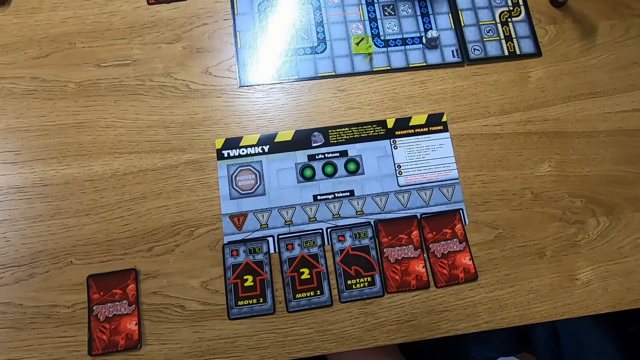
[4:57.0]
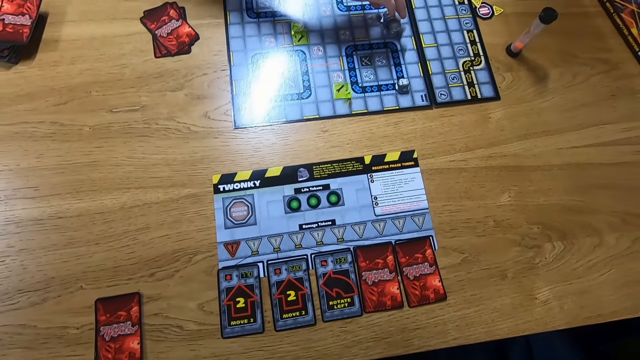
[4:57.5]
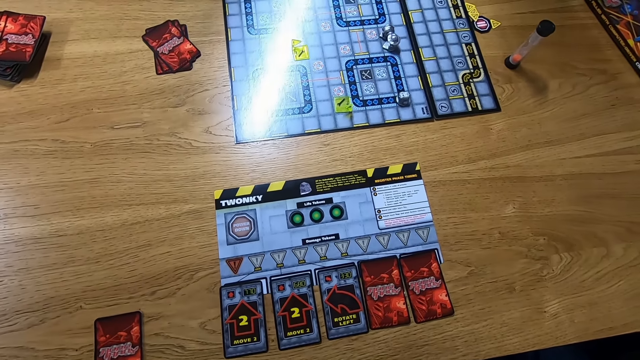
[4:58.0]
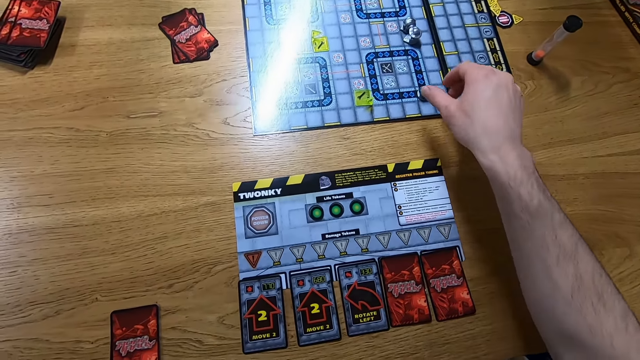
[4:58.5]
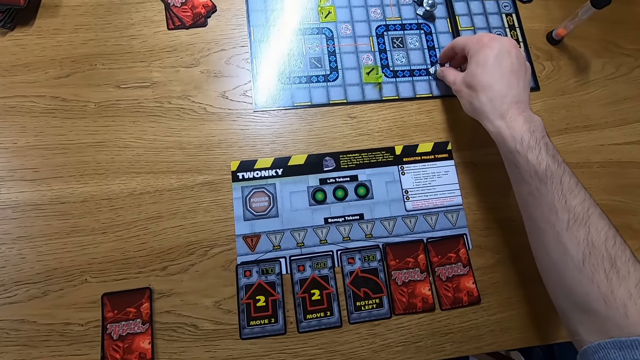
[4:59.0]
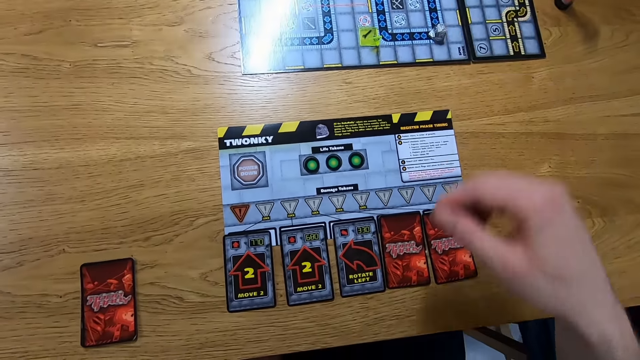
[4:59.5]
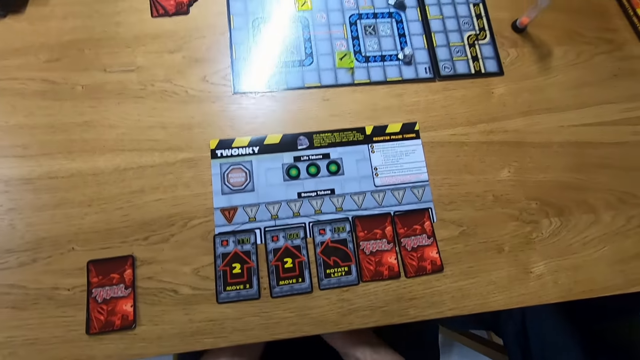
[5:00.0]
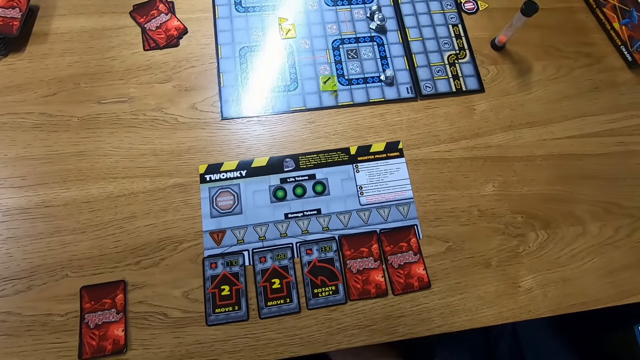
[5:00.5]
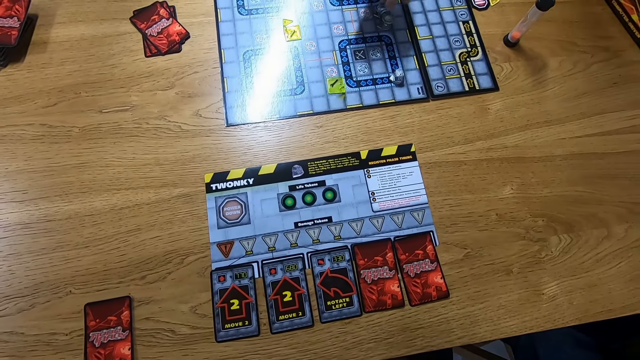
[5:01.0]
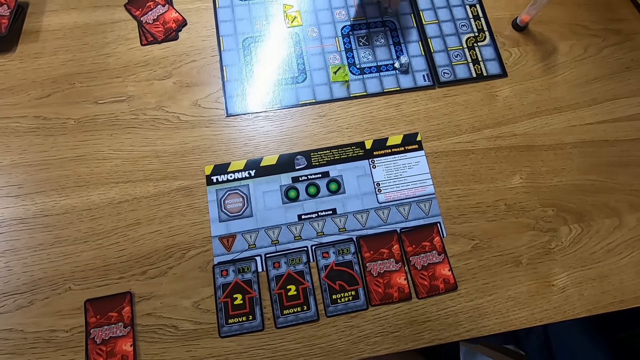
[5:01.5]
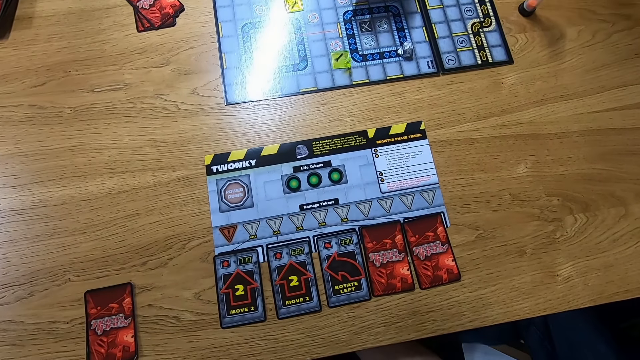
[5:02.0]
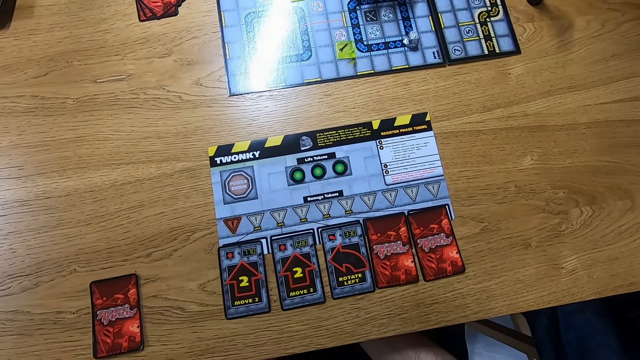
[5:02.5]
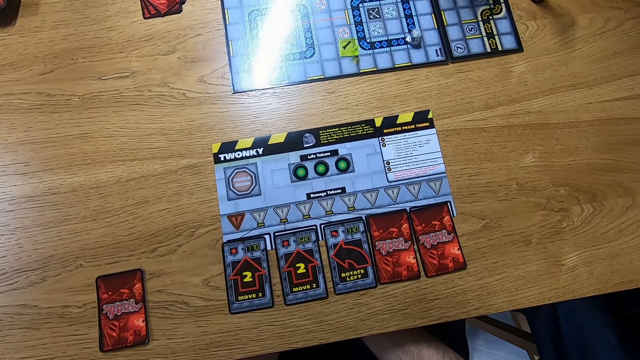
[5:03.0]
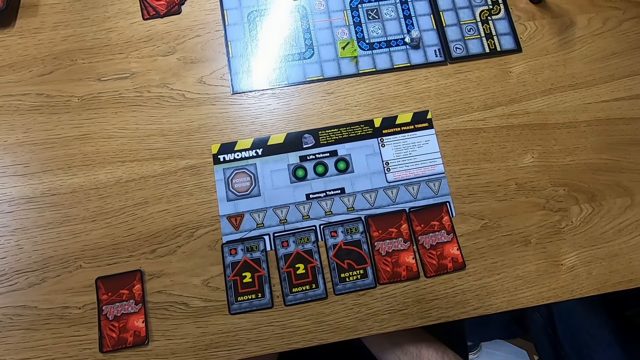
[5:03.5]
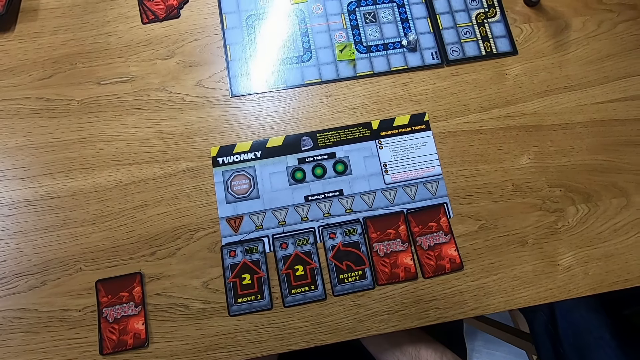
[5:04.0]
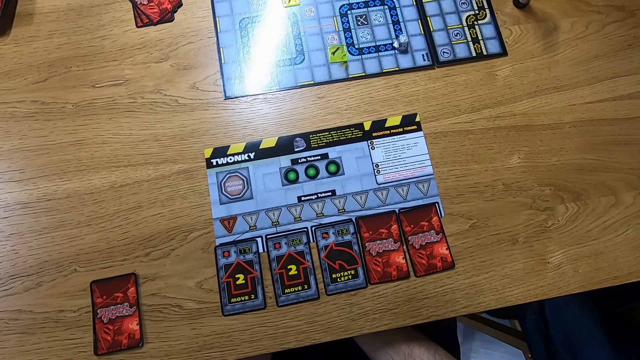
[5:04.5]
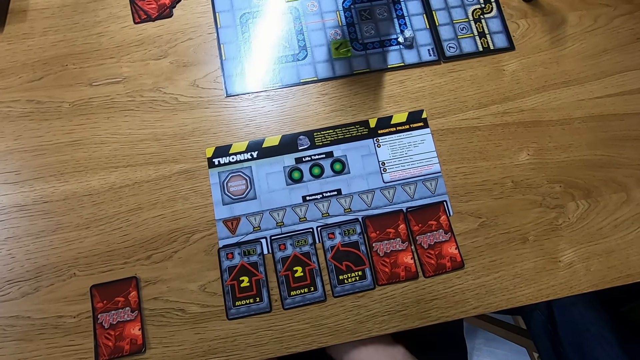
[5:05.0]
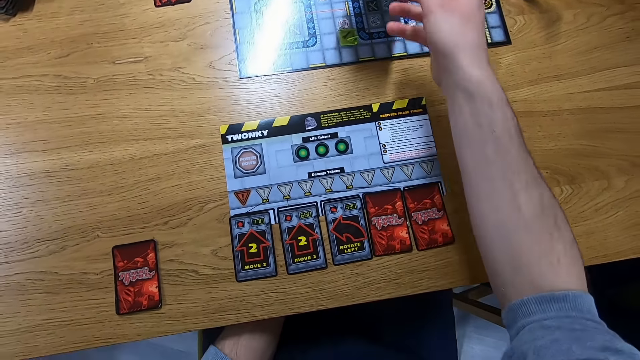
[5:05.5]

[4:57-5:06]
A lady plays the Robo Rally game. The camera wearer plays the Robo Rally game. Another lady plays the Robo Rally game.

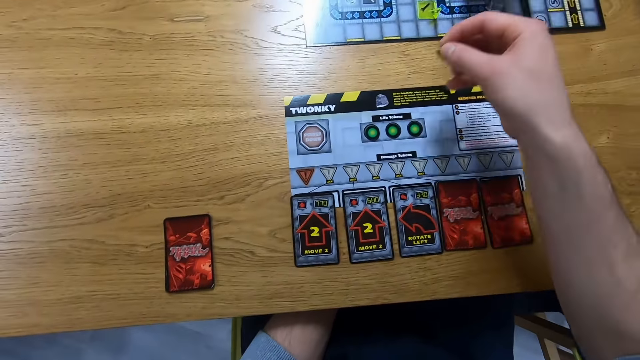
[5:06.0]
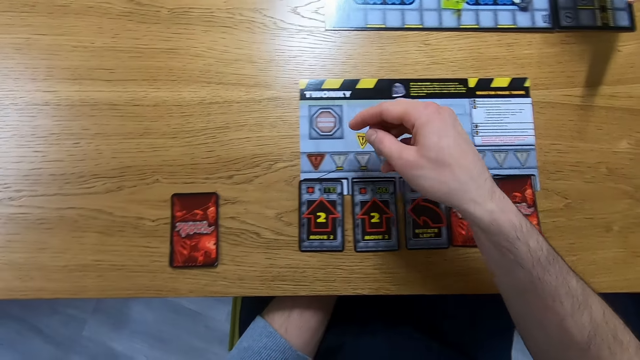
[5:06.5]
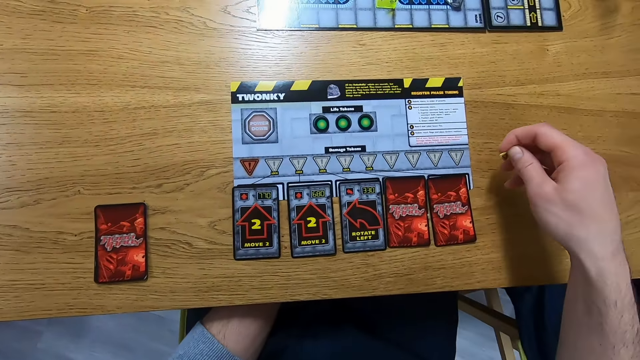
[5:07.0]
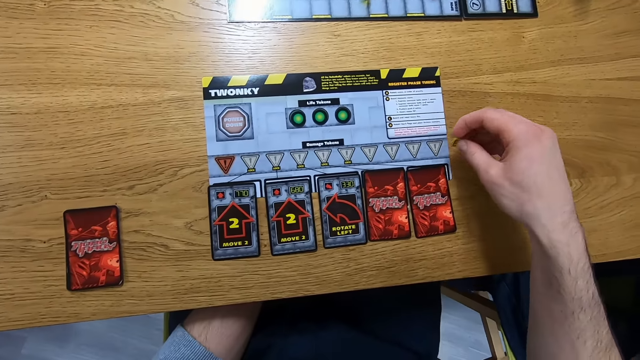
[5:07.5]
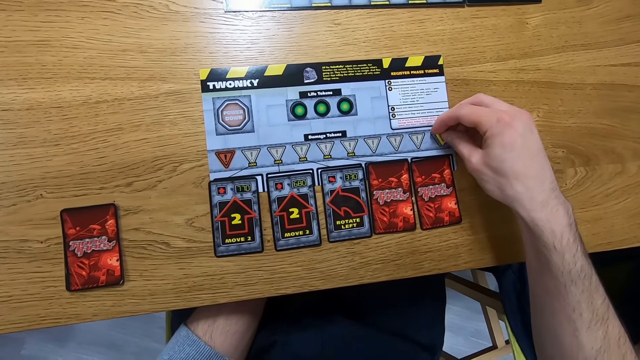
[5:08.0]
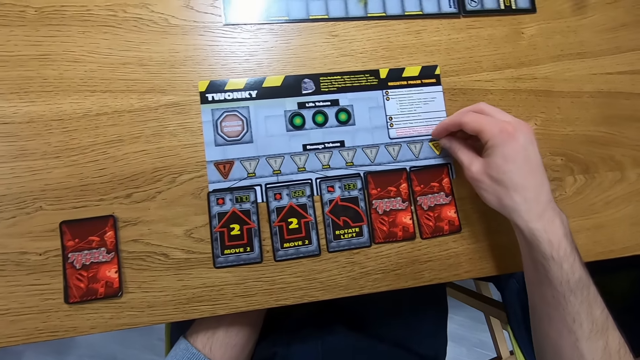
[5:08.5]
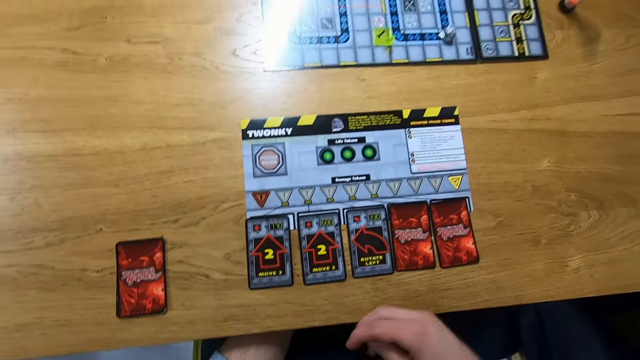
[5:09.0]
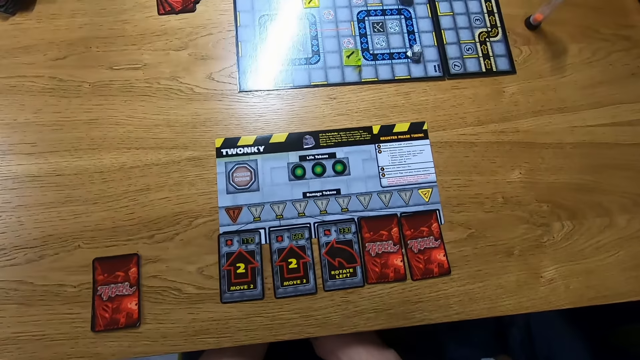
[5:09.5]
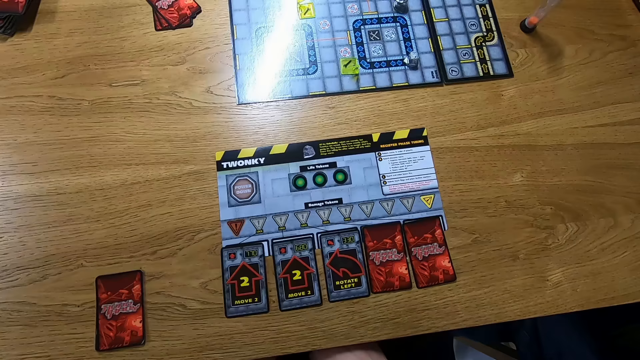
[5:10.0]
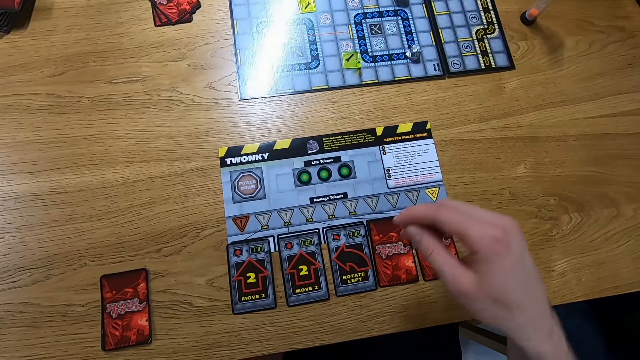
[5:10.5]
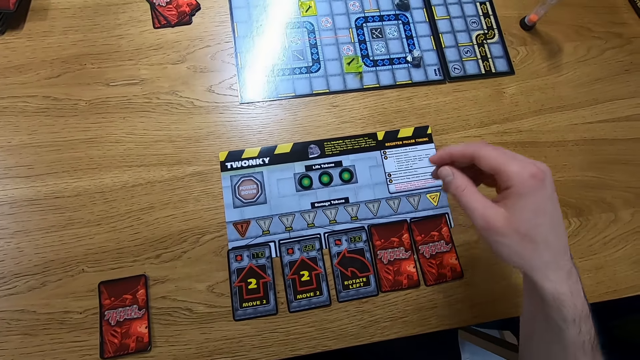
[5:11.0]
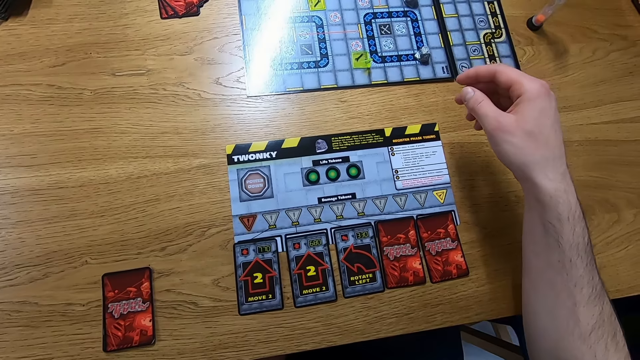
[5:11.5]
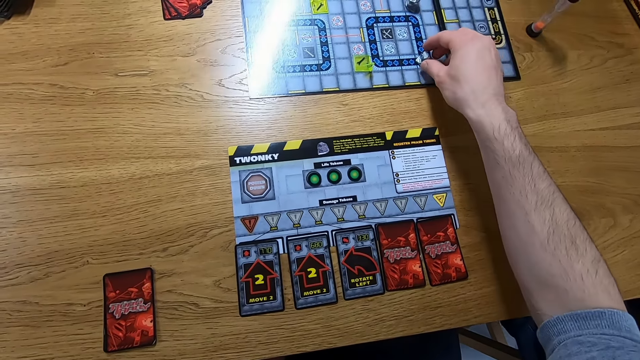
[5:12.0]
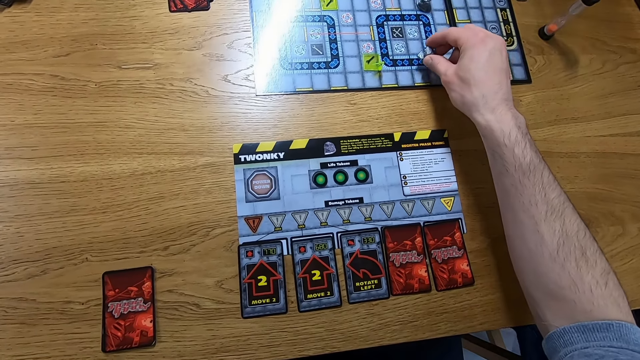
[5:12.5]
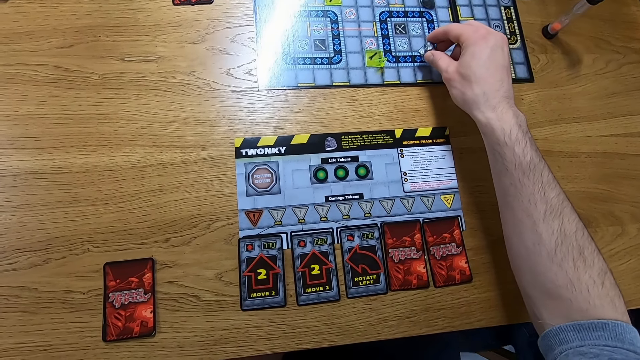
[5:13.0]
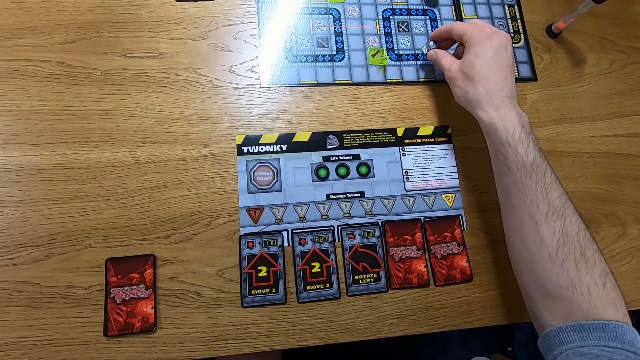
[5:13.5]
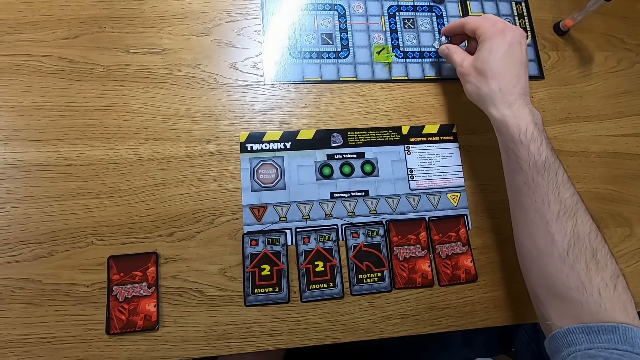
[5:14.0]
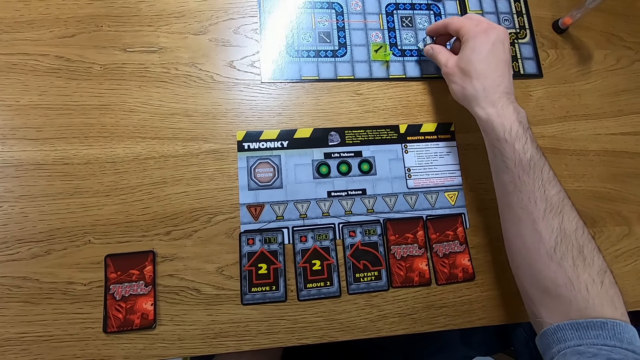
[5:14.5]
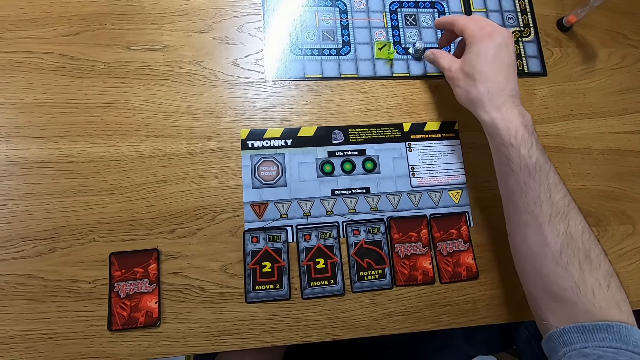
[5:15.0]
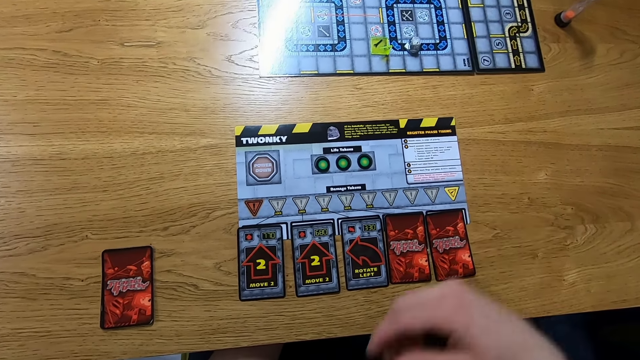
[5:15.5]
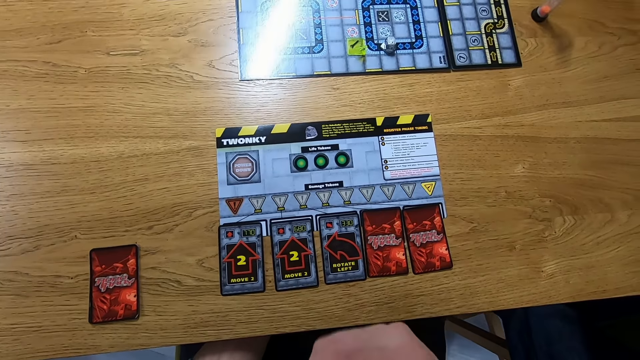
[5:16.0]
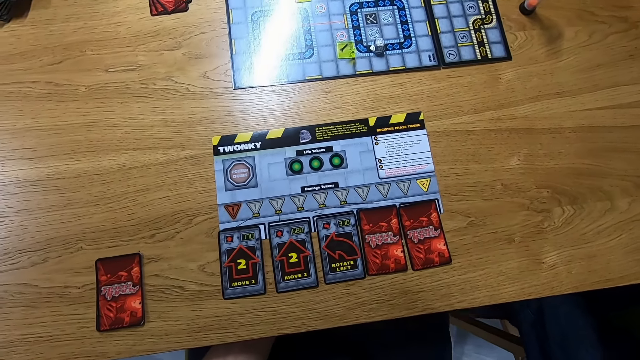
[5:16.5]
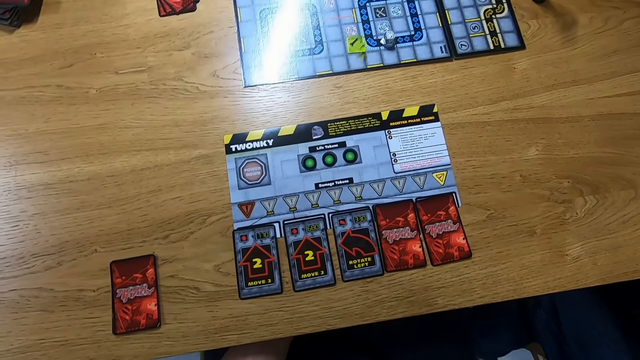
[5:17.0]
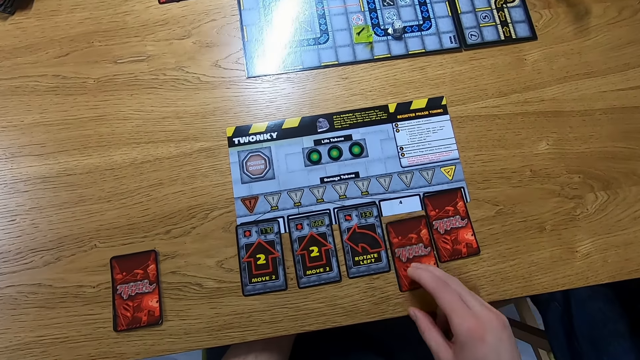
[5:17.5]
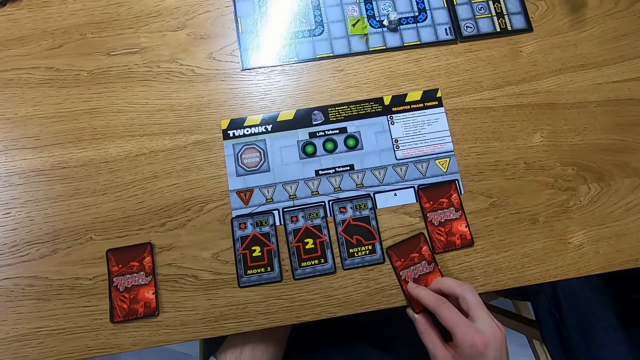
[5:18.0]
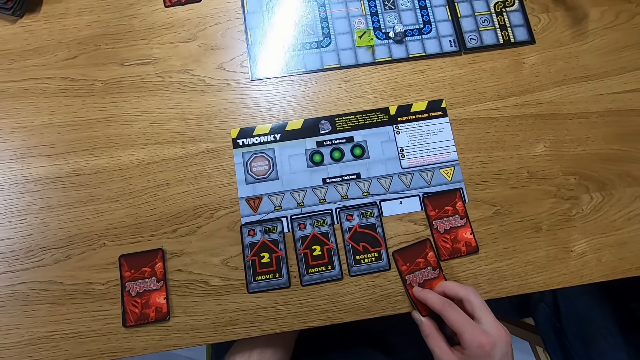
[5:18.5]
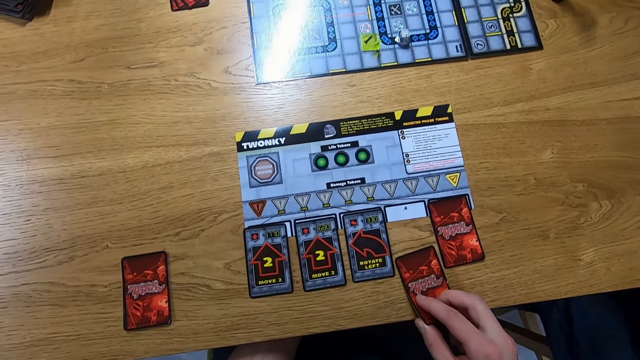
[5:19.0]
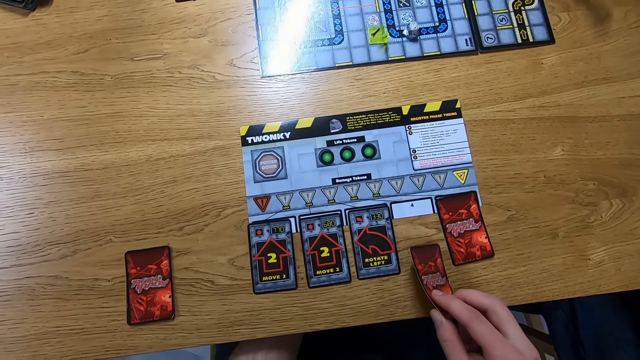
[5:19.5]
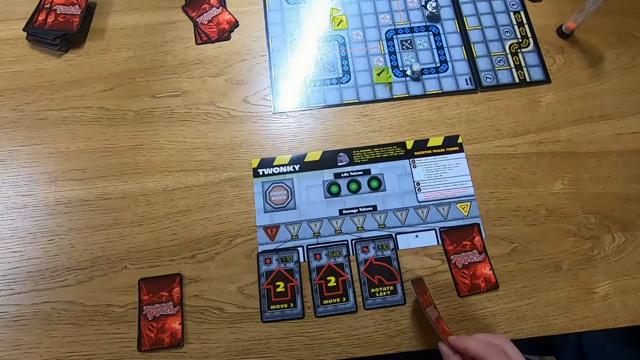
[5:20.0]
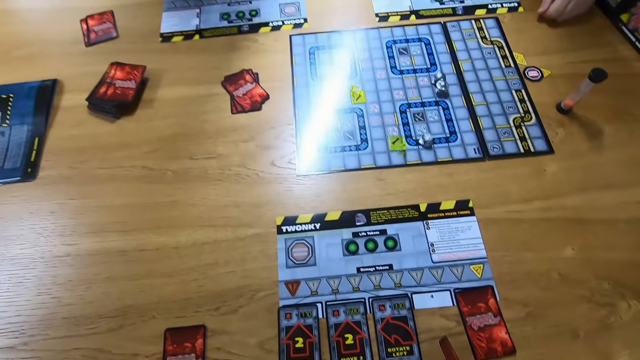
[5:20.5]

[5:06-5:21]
The camera wearer places something on the table. They play the Robo Rally game. They pick up the card from the table.
